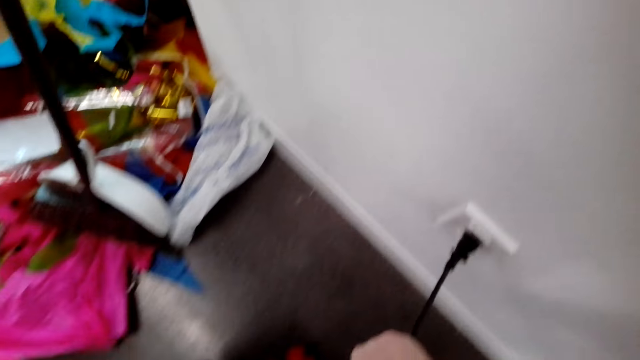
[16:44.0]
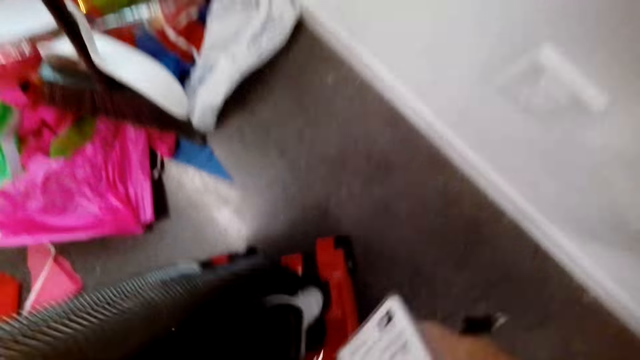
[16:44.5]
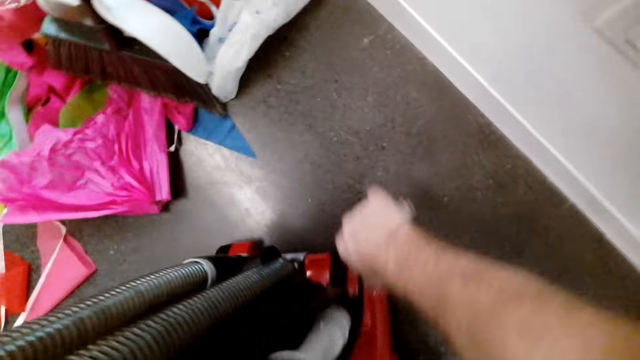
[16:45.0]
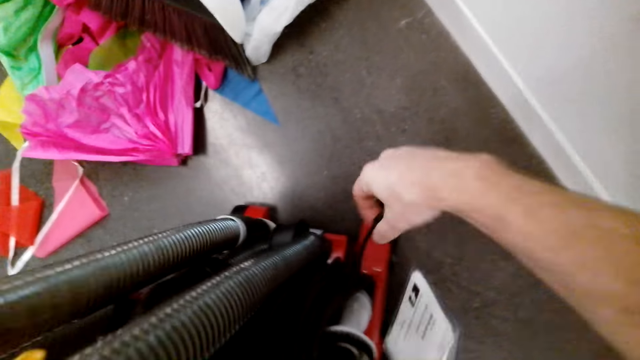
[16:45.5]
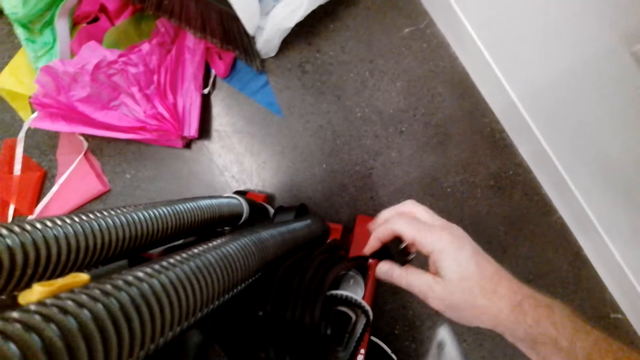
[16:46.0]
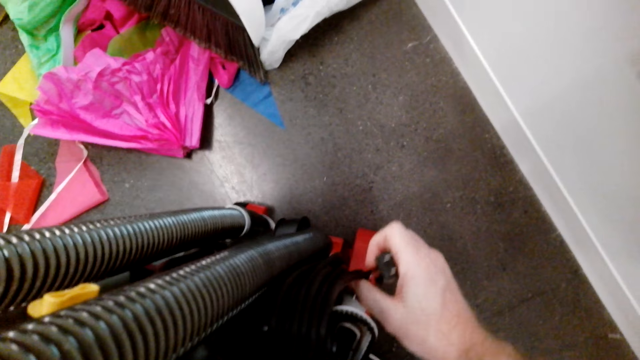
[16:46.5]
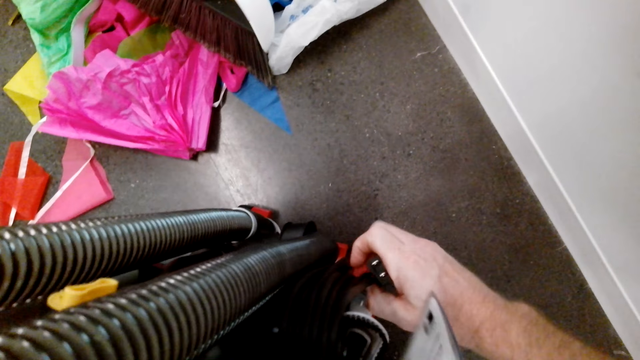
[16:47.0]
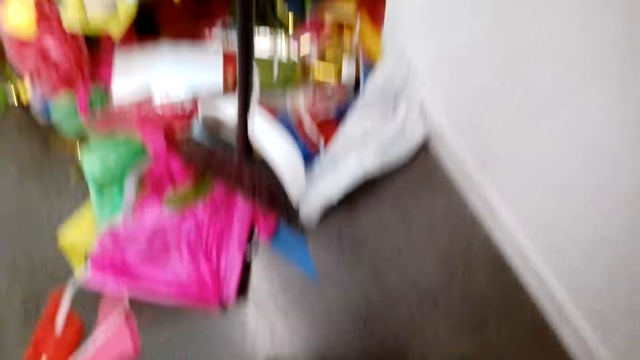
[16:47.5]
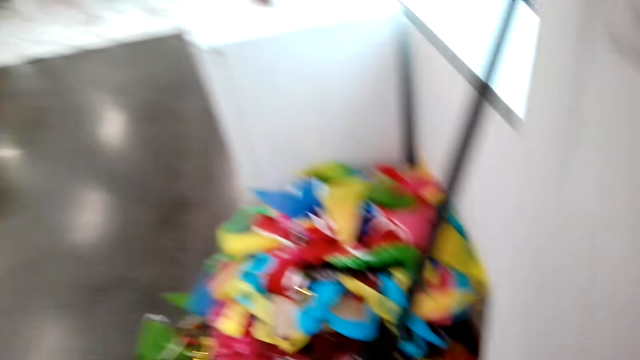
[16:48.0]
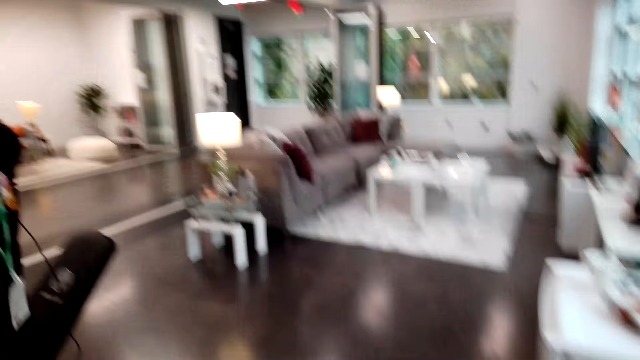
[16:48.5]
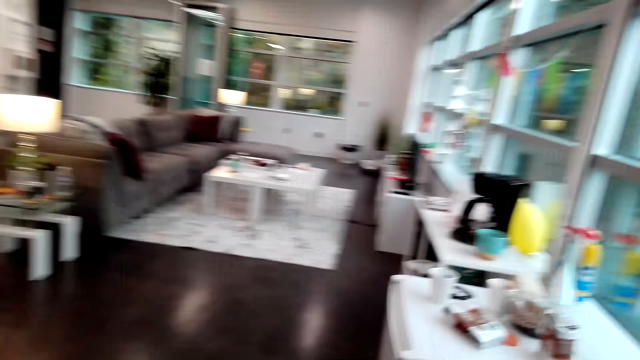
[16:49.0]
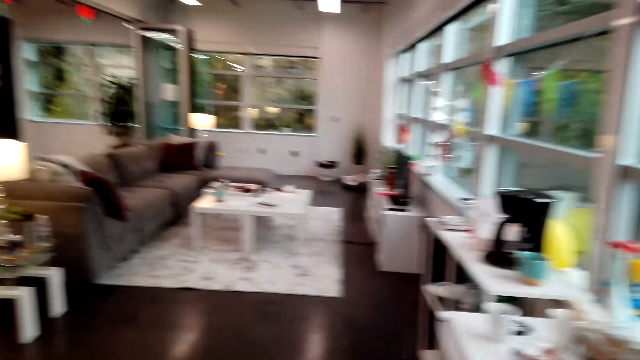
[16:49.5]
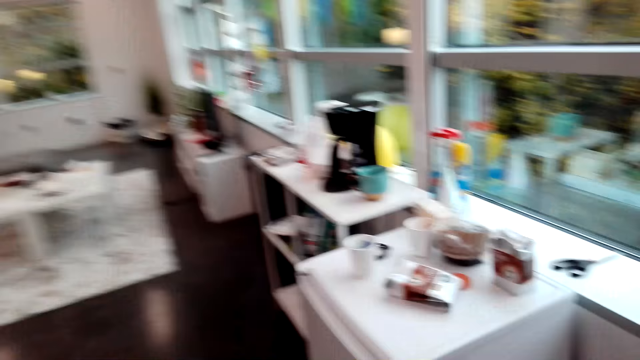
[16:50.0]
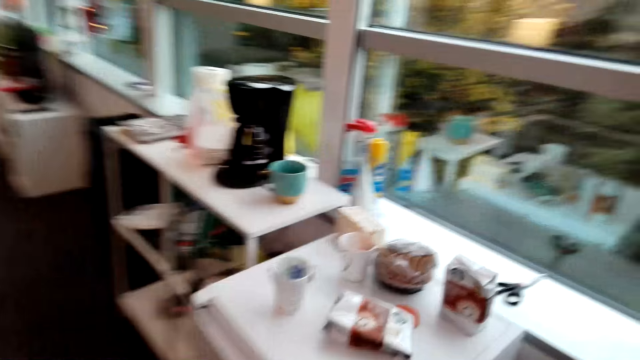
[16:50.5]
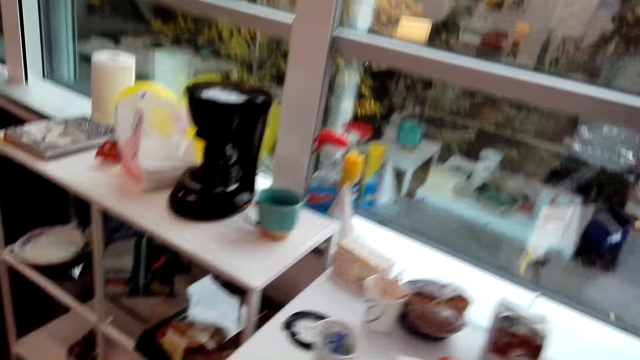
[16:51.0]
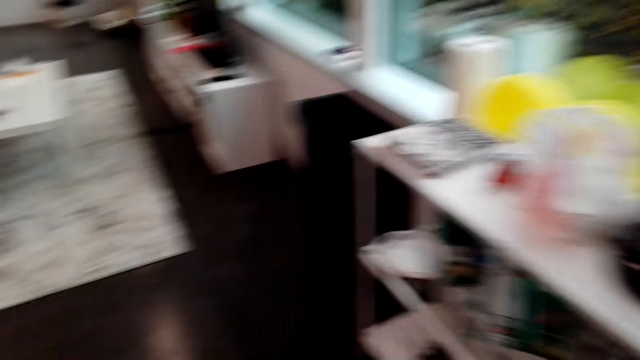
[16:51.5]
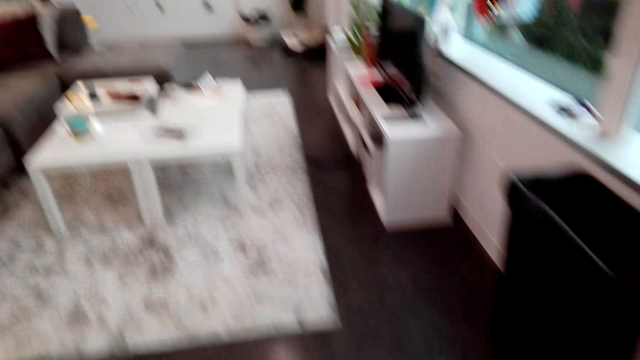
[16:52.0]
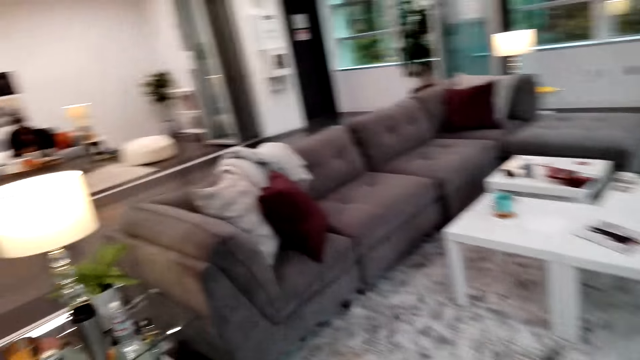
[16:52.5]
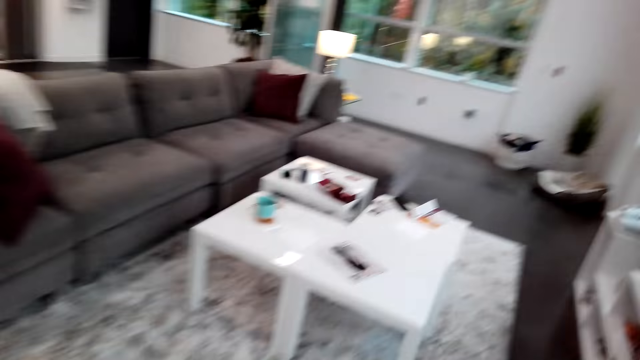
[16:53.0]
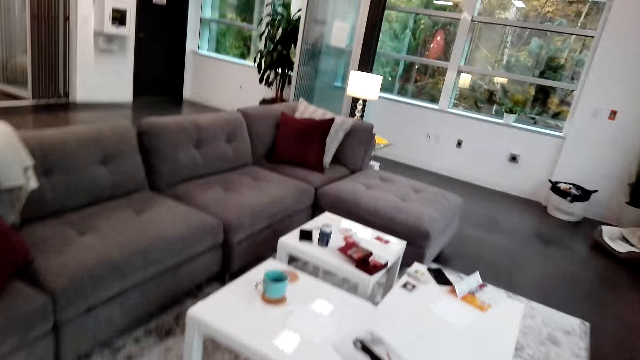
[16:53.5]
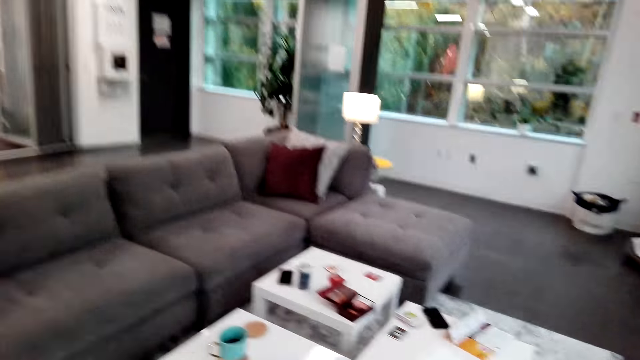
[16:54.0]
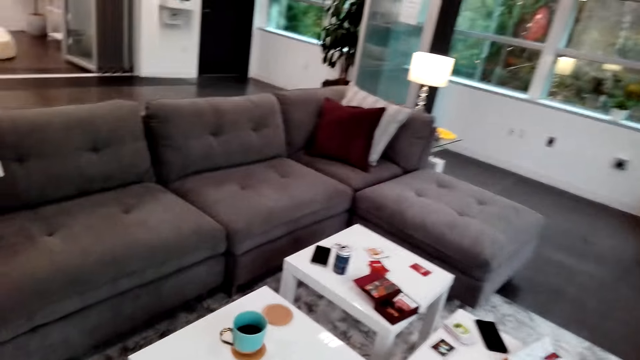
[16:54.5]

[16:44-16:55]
The camera wearer disconnects the vacuum cleaner. They look around. They walk. They move around. Someone talks.

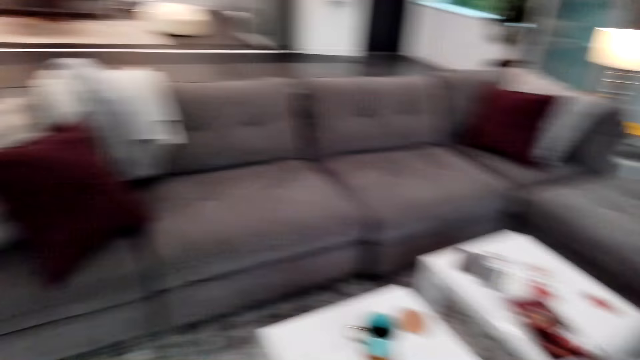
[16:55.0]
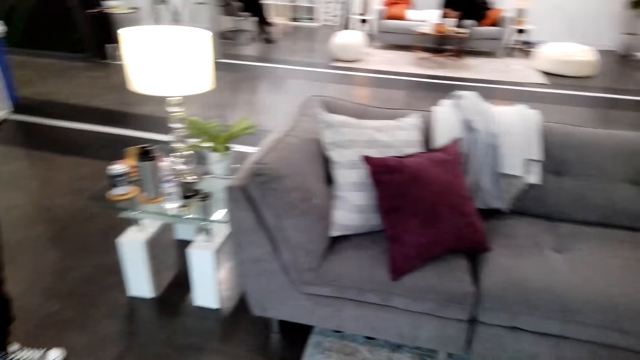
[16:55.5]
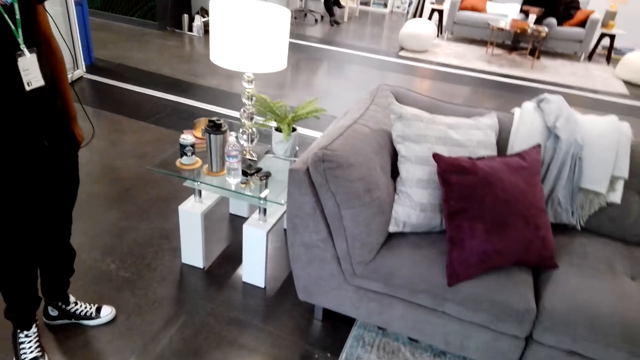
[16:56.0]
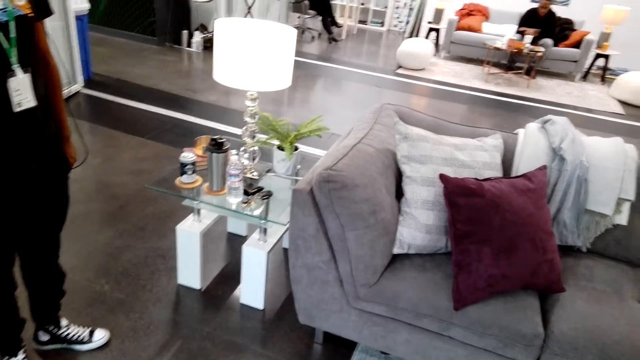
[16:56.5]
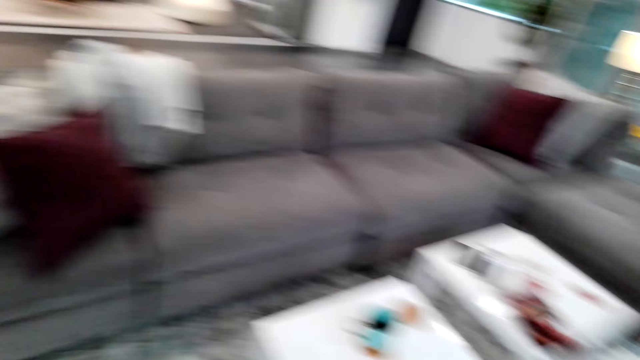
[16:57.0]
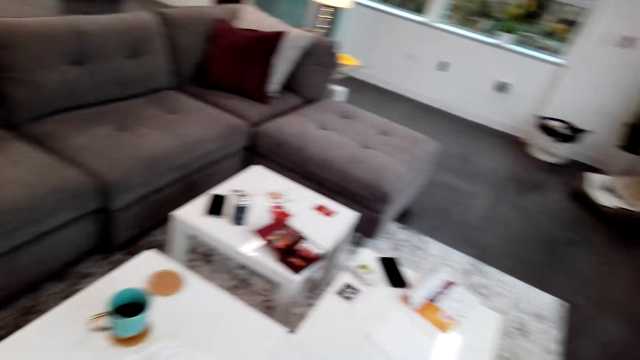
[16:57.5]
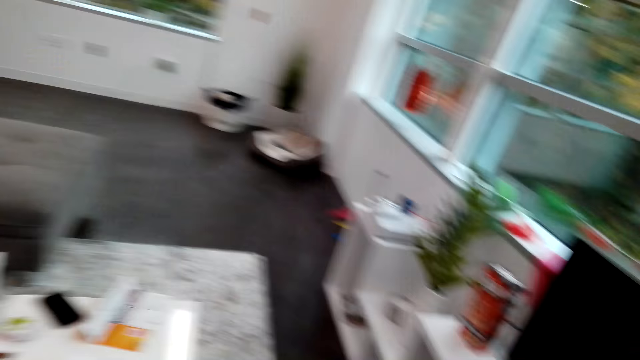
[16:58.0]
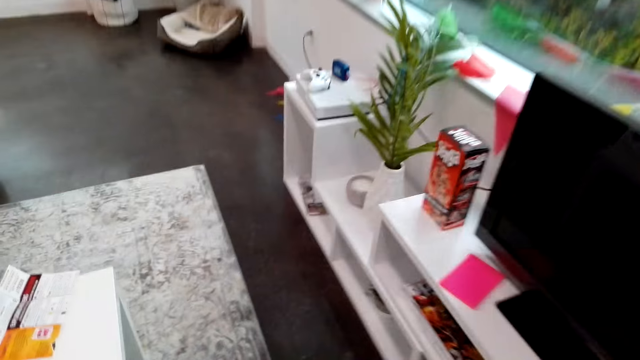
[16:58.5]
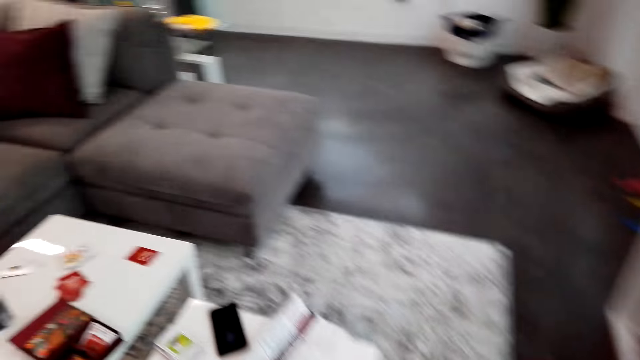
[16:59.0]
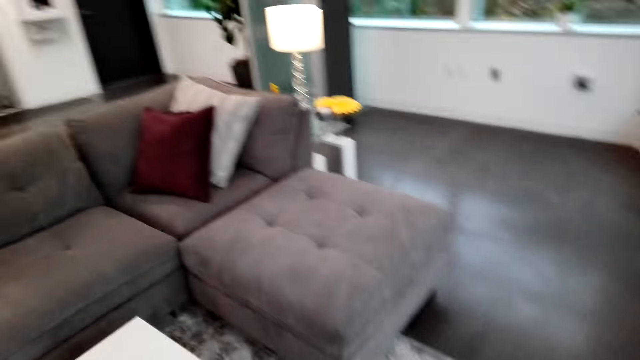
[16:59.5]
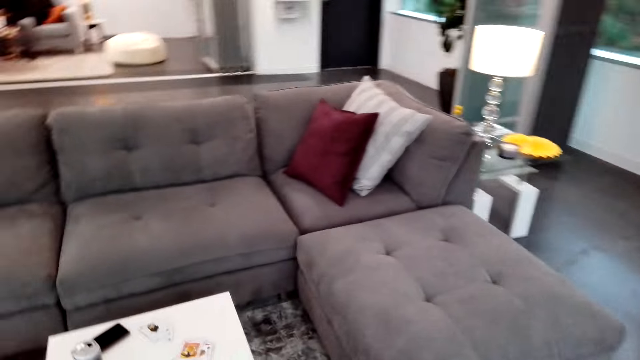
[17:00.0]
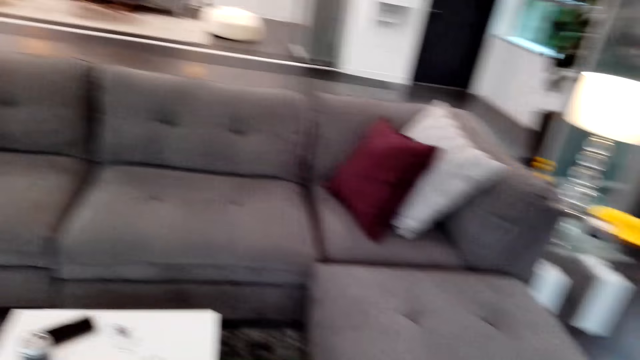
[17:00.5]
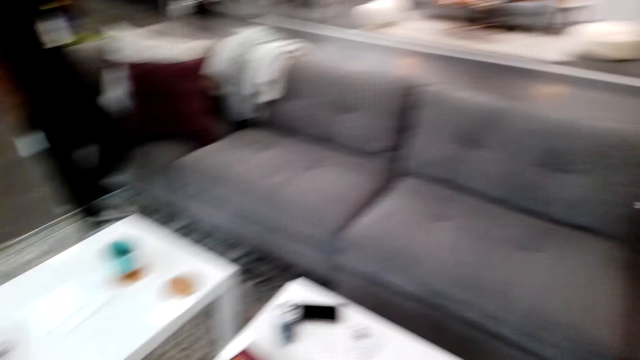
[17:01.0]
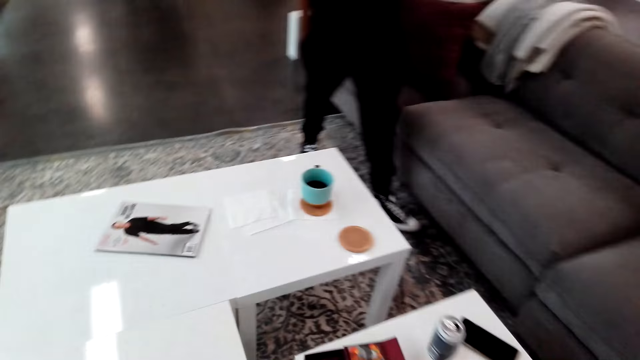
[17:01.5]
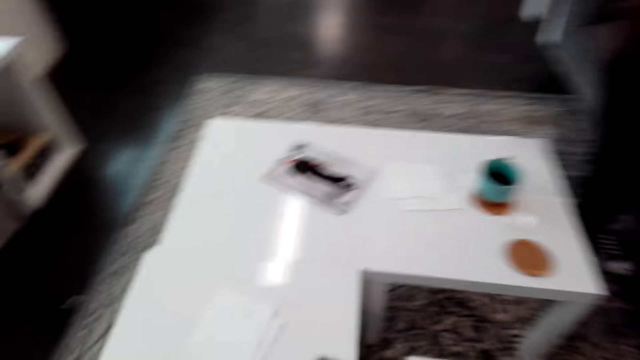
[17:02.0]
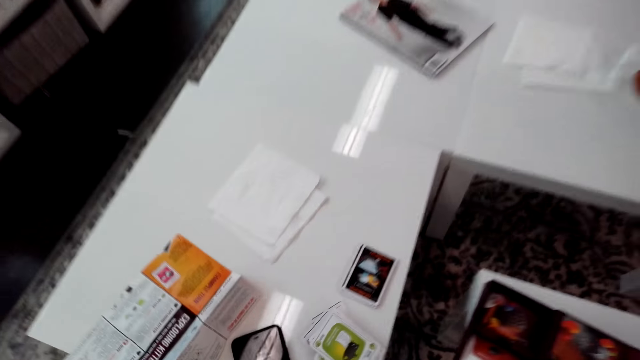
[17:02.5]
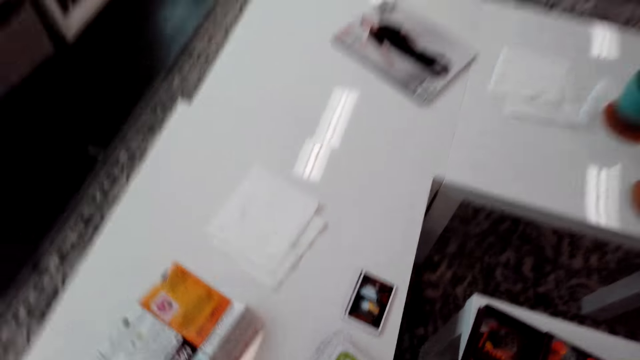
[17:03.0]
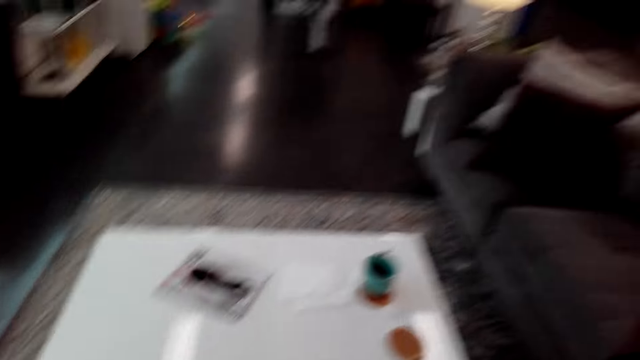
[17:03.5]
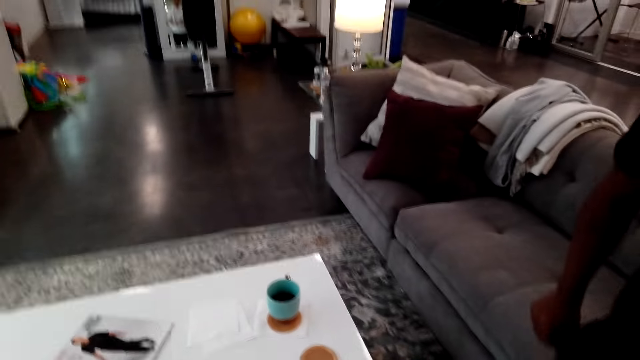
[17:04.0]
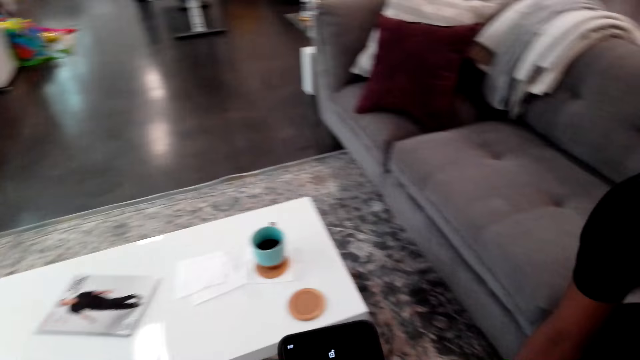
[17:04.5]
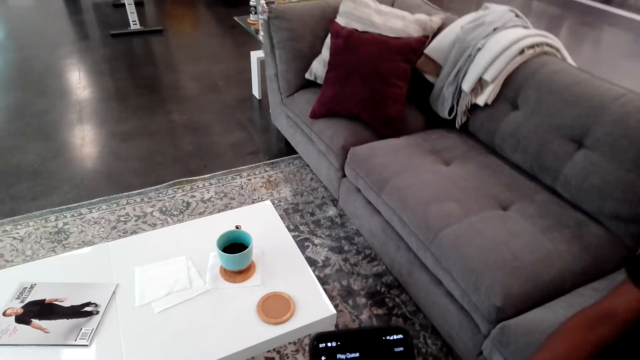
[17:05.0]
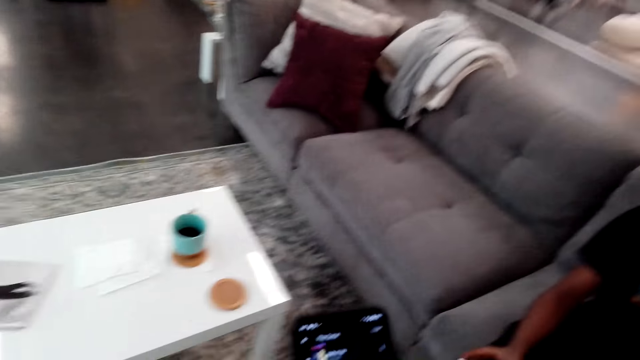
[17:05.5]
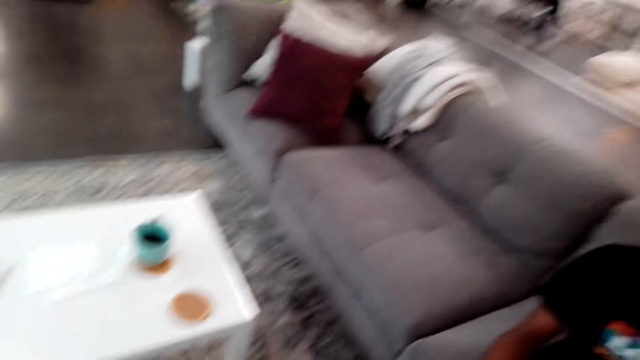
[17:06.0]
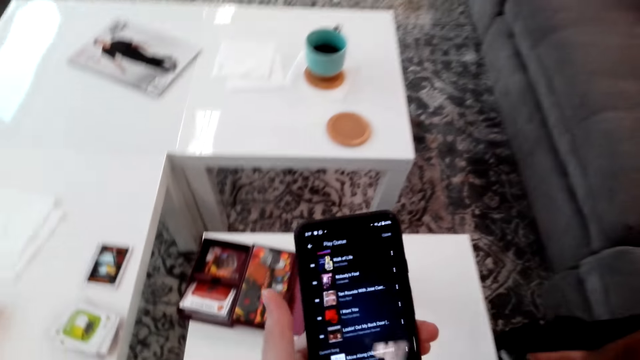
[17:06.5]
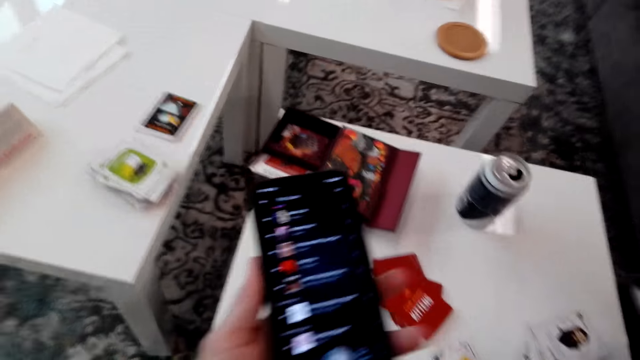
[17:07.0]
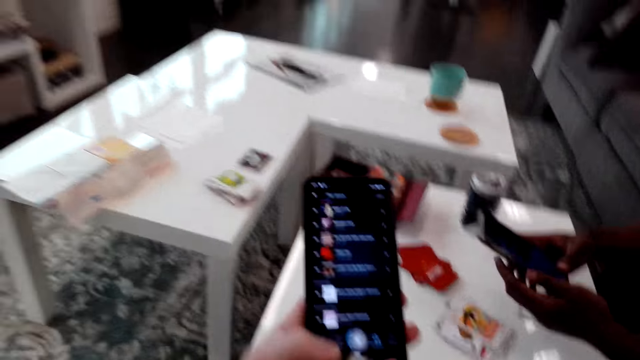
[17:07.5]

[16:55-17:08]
A man moves around. The camera wearer walks. He looks around and moves around. He uses his phone while talking. He sits down. The man sits down.
